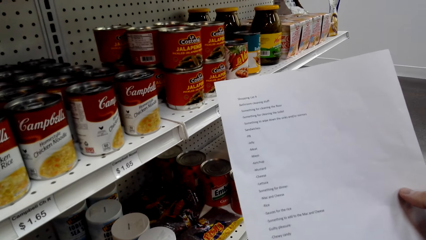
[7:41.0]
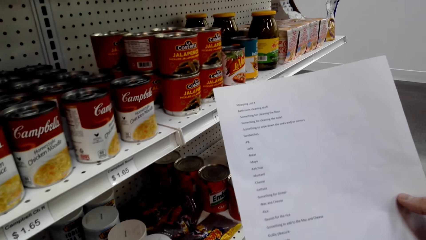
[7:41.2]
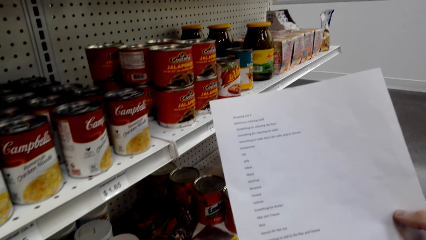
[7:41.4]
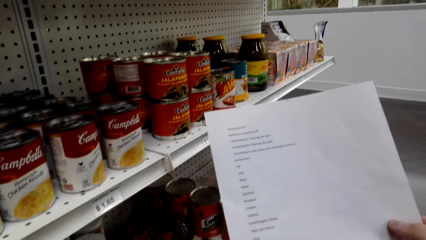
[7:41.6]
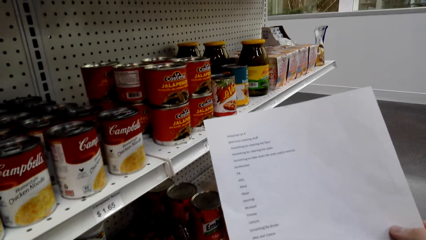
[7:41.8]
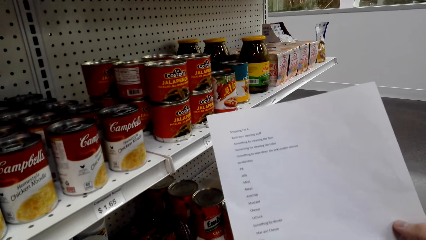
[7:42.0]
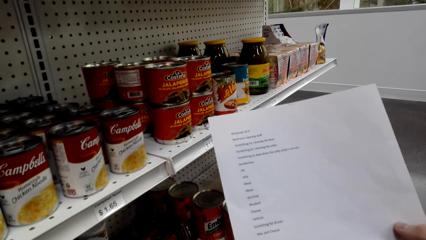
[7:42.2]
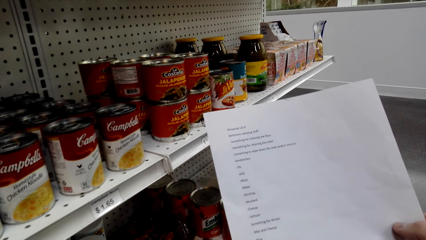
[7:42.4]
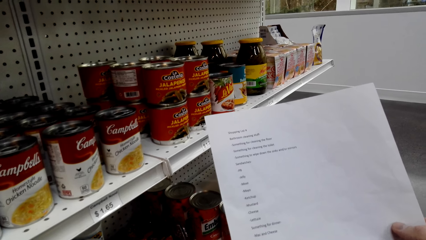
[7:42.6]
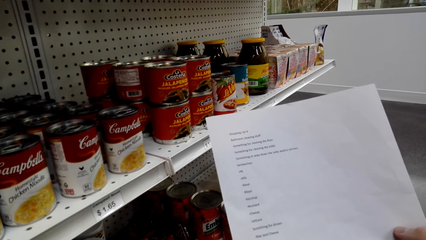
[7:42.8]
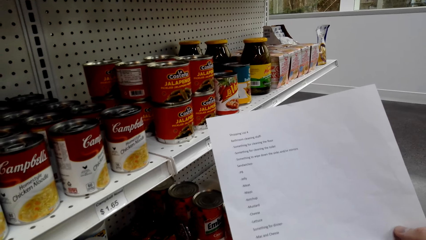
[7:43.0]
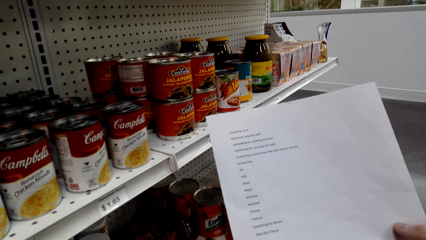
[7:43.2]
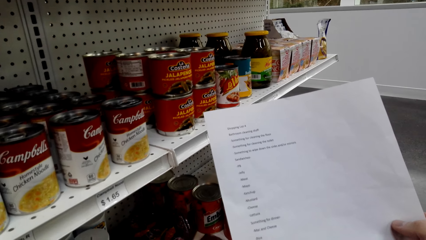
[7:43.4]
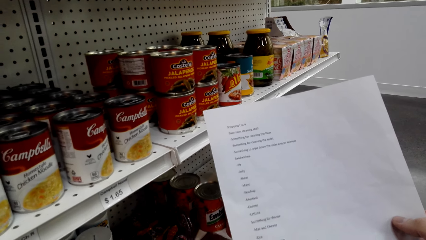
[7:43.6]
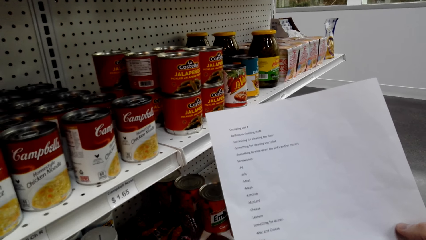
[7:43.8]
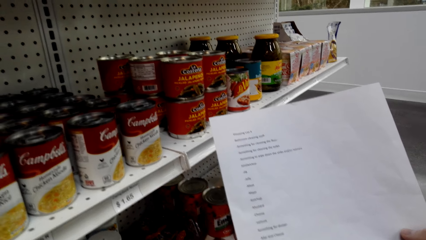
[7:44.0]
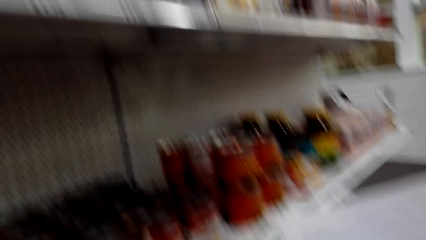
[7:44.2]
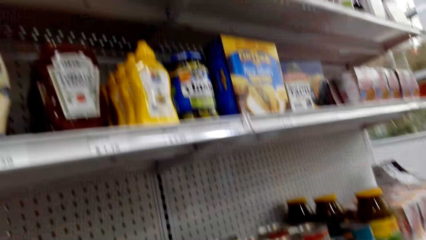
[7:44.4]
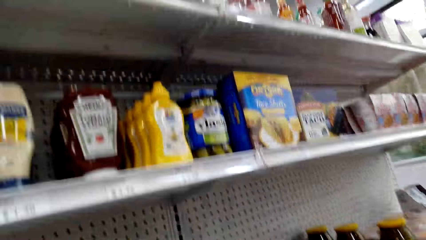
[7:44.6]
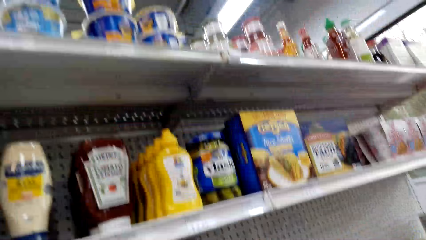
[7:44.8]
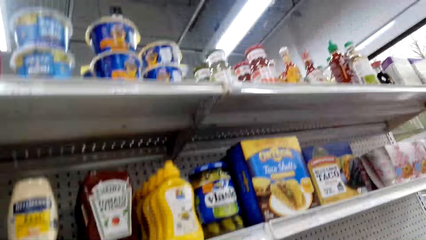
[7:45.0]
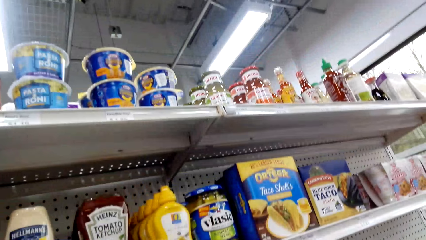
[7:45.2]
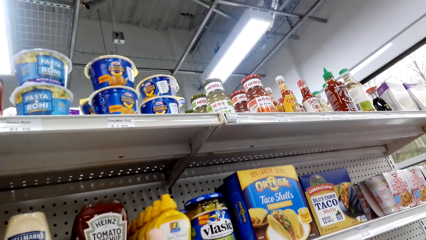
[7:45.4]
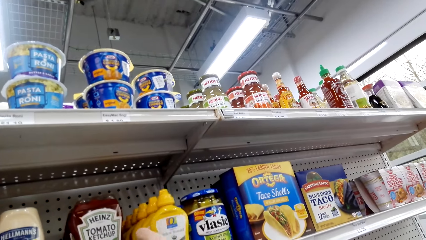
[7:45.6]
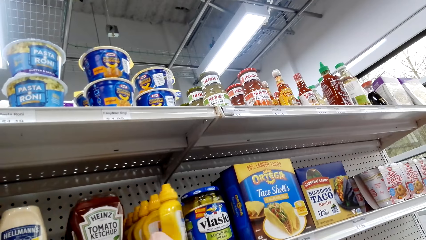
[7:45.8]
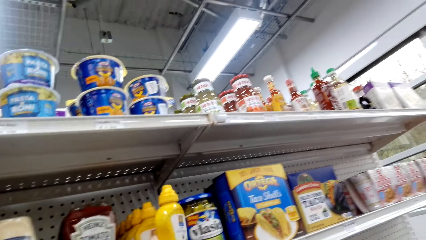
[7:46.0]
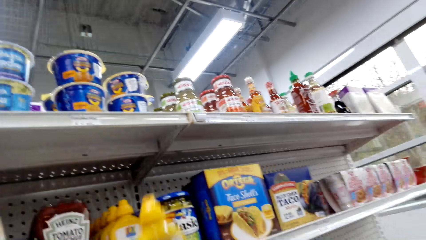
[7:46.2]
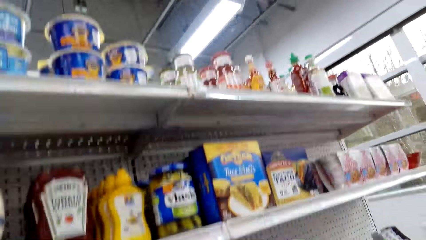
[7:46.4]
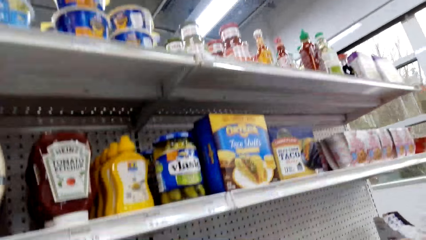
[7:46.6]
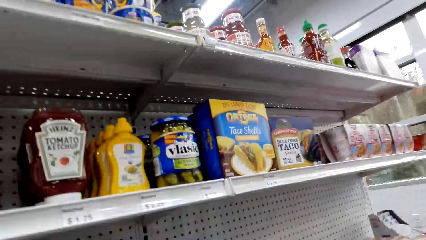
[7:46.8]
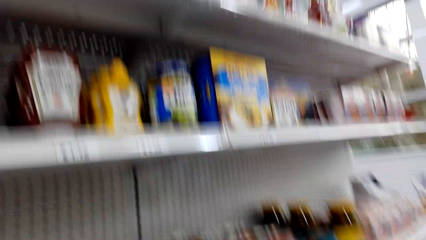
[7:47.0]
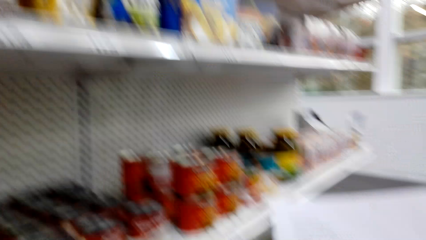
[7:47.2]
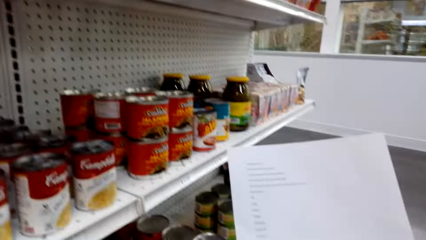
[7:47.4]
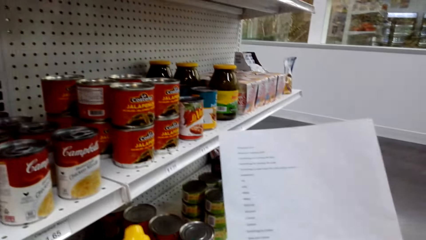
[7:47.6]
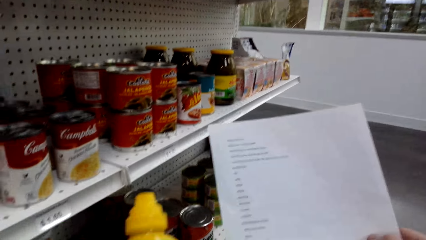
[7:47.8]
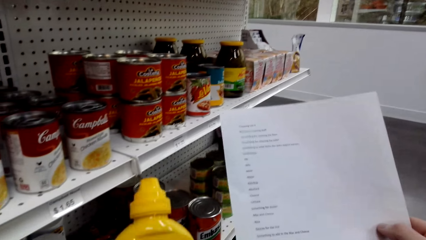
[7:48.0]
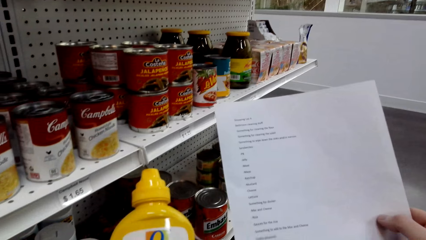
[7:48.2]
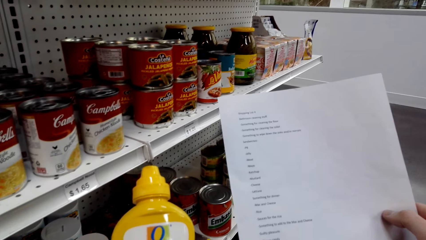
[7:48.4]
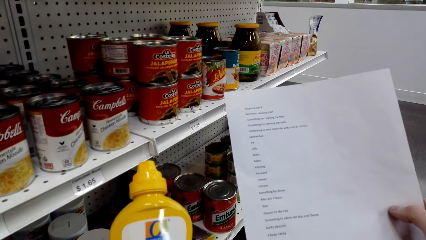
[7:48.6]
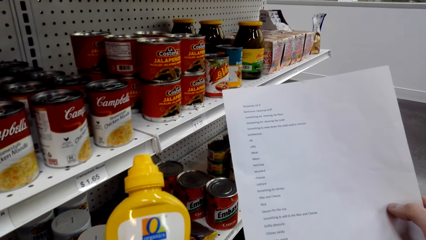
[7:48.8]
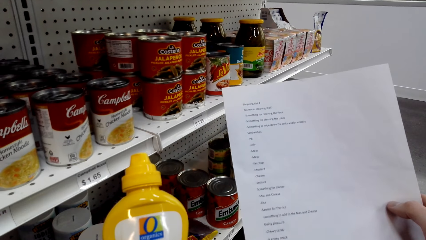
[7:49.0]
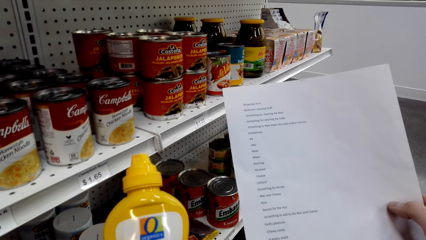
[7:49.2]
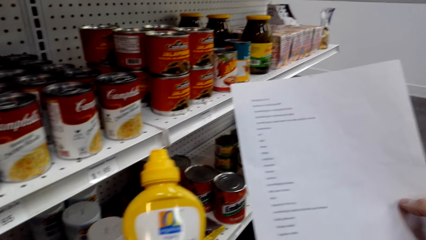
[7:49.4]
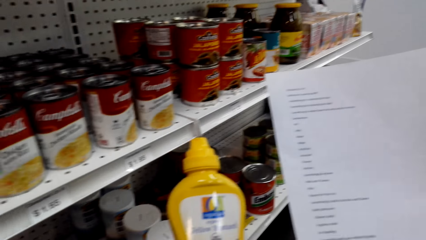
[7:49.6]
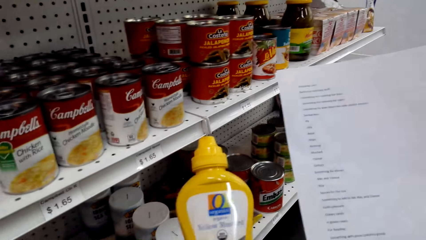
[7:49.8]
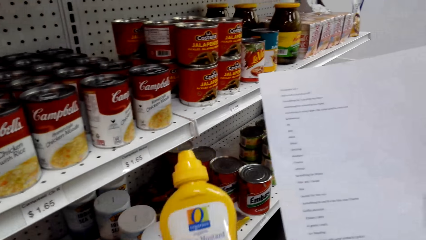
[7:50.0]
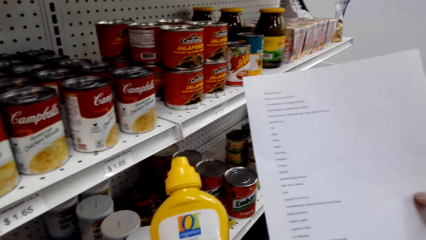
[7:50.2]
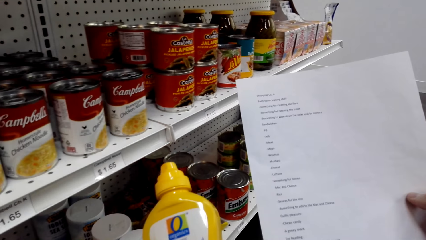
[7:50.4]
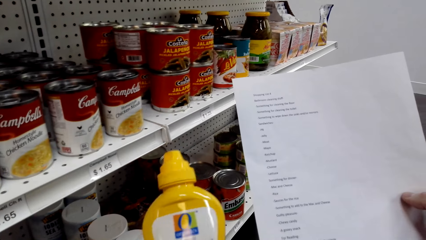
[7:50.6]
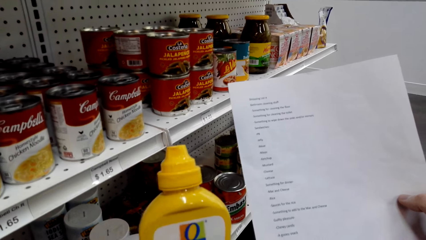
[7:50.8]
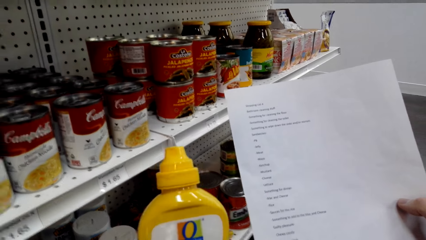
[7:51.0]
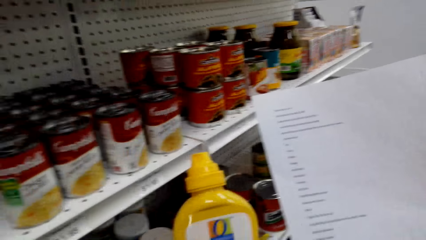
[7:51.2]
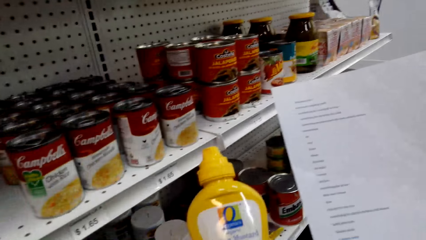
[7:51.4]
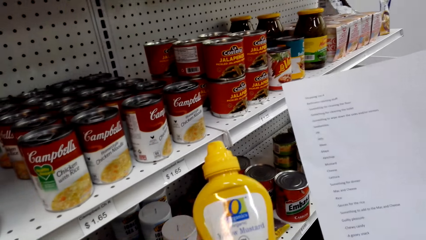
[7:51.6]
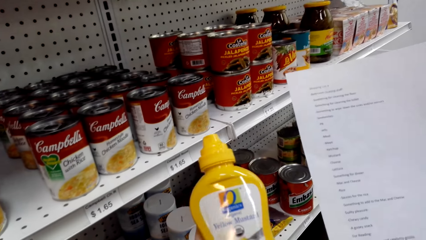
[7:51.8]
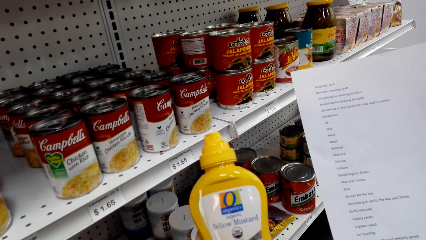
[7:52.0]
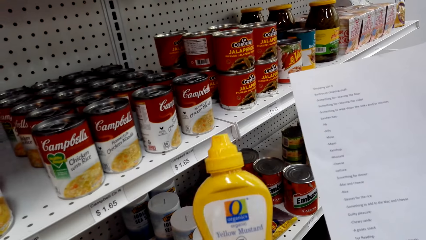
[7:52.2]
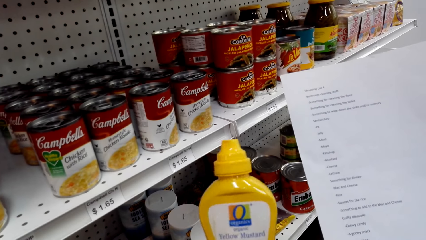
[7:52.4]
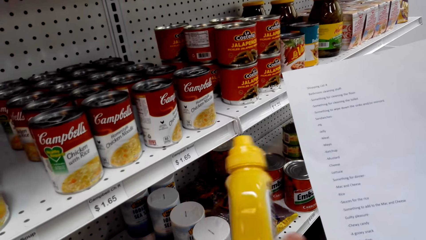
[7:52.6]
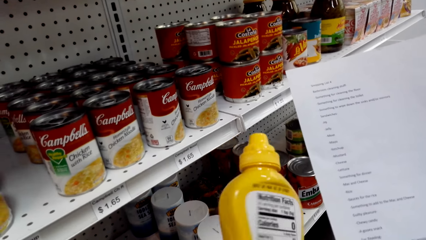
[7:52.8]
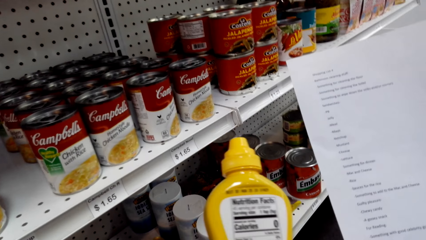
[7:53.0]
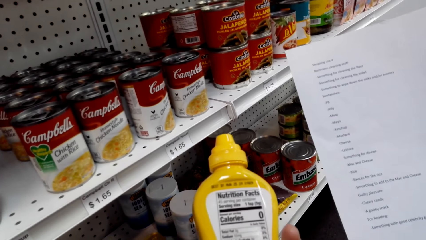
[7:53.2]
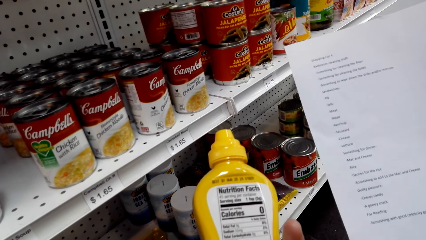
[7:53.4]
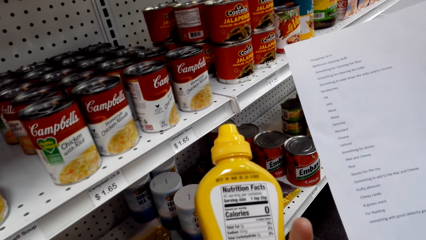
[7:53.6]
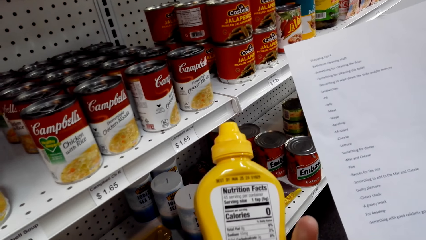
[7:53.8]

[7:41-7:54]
The camera wearer looks around. They pick up the yellow mustard or mayonnaise bottle. They pick up the paper. They look at the mayonnaise bottle.

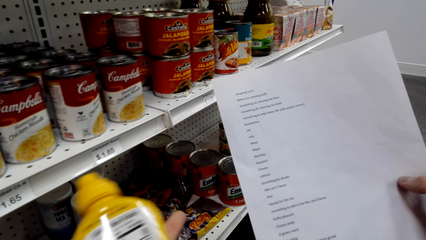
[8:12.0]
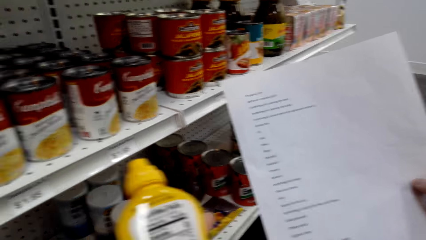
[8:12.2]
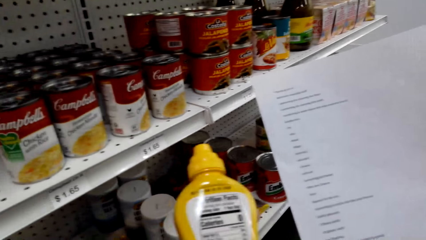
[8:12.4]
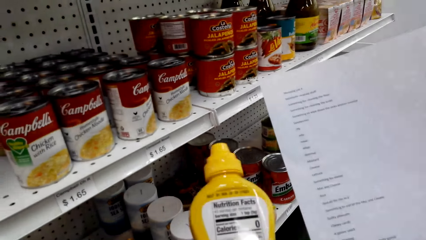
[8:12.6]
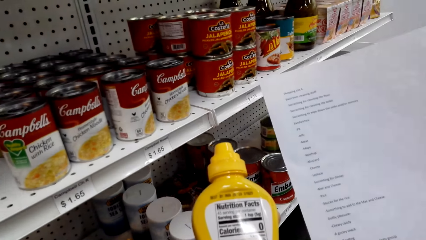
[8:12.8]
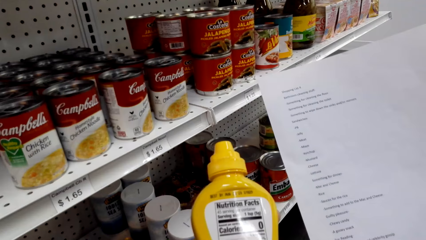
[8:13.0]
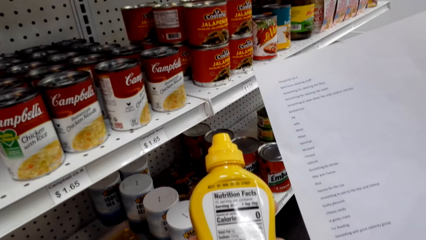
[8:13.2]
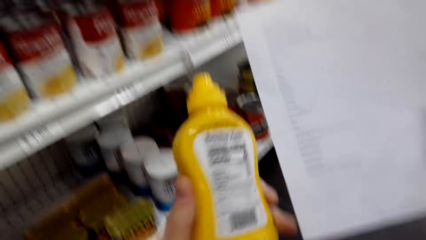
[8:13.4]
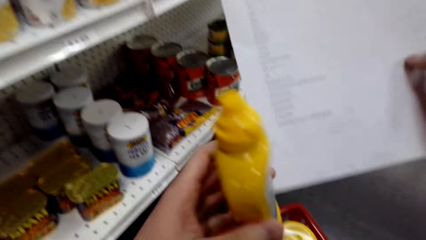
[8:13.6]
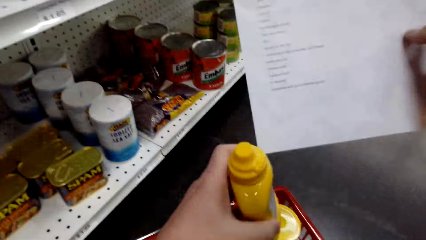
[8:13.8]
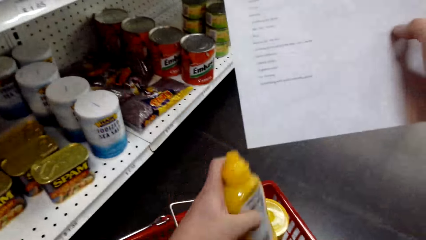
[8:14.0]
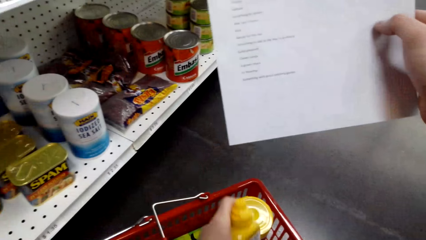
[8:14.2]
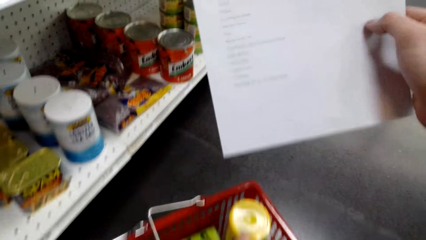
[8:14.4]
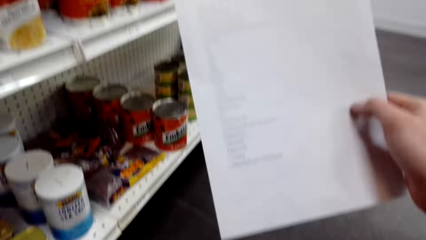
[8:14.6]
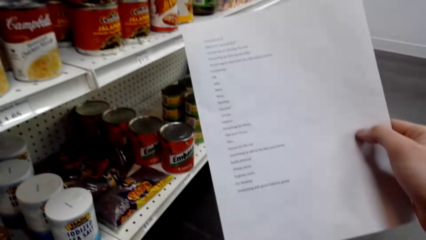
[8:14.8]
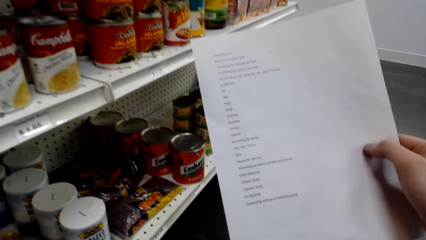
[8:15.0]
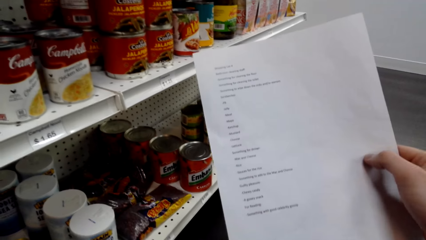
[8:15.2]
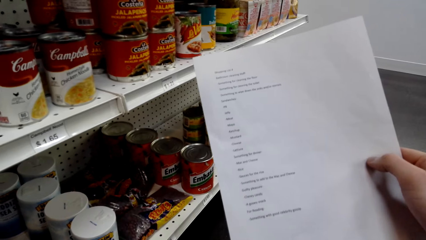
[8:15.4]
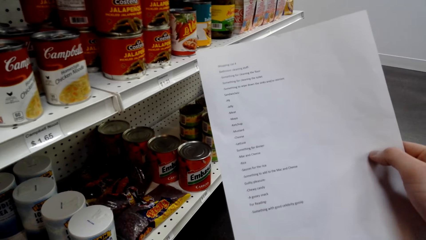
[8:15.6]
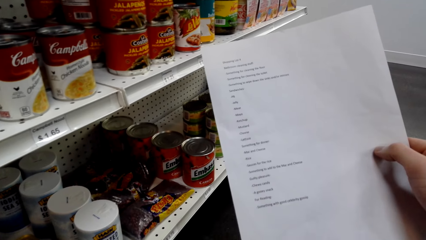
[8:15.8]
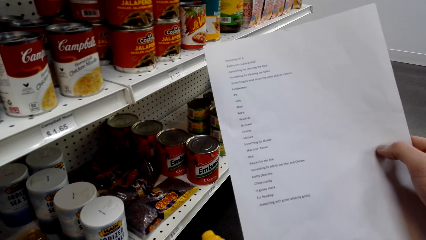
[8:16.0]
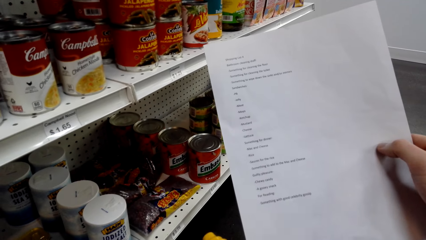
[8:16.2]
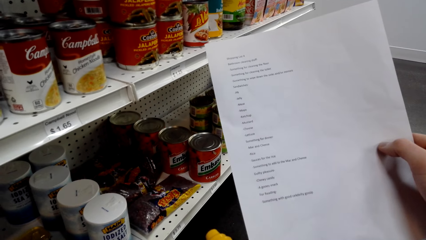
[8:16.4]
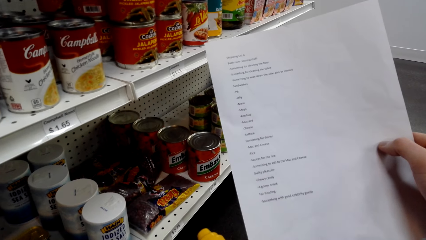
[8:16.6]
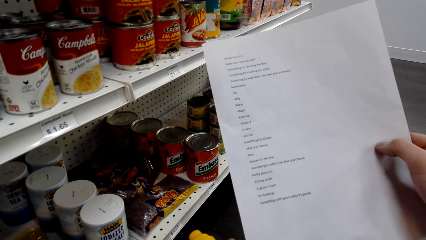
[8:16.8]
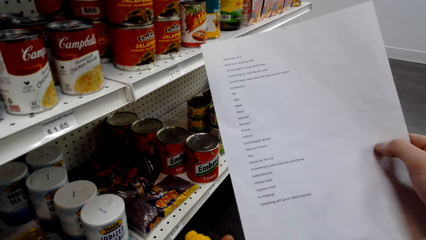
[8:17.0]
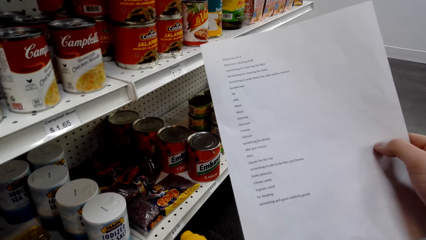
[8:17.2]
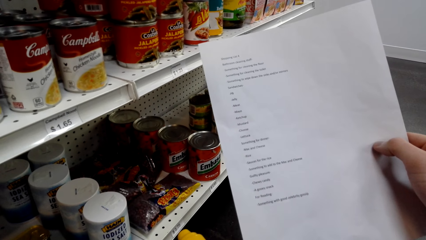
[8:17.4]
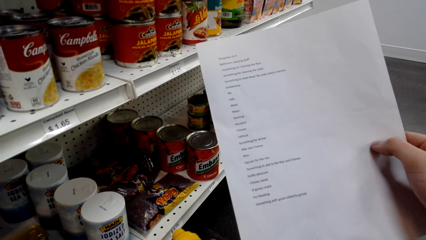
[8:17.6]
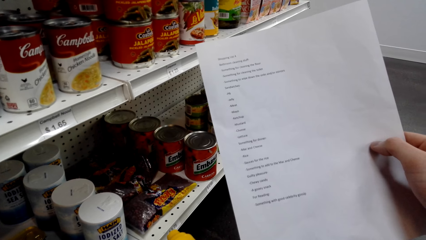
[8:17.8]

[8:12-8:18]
The camera wearer puts yellow mustard in a shopping basket. They pick up paper.
